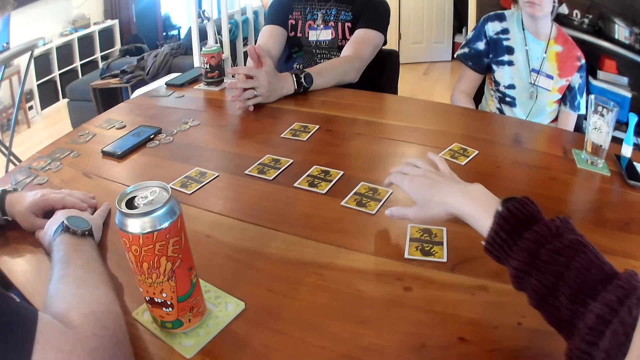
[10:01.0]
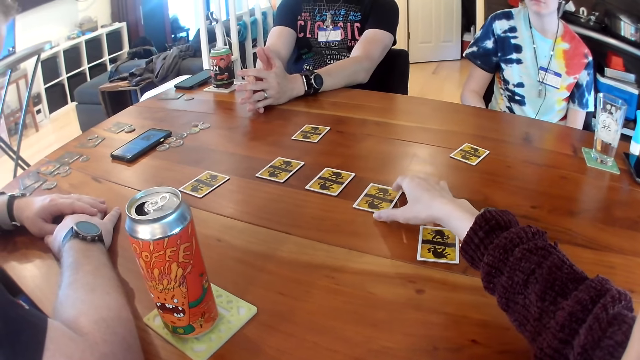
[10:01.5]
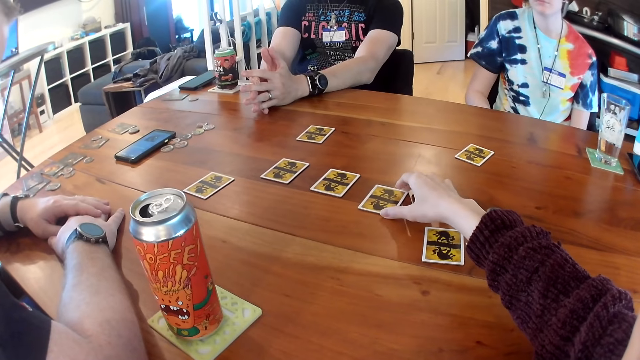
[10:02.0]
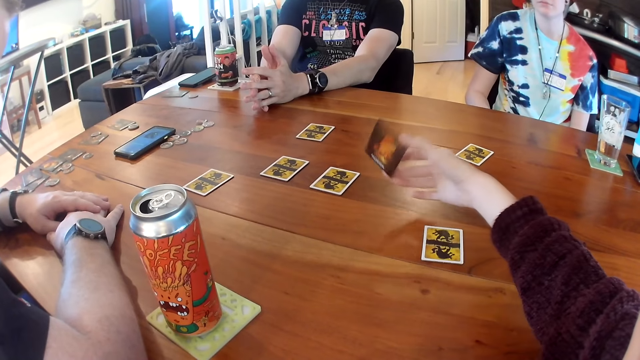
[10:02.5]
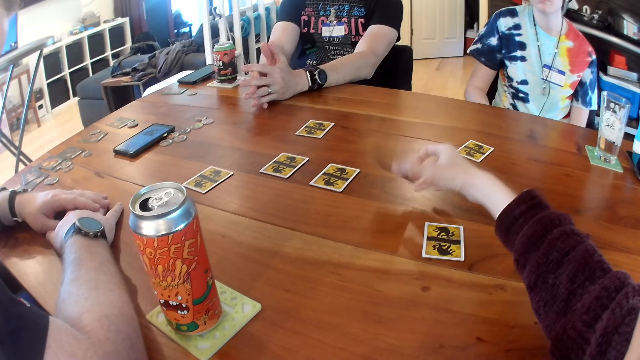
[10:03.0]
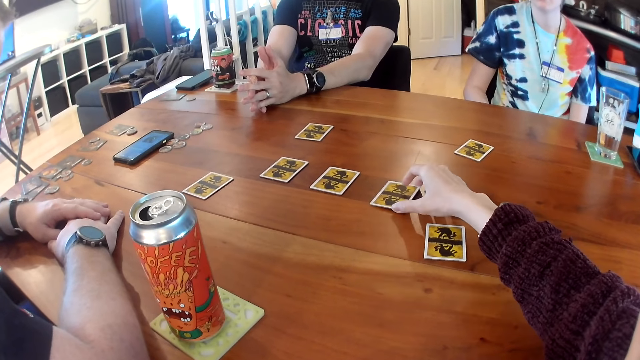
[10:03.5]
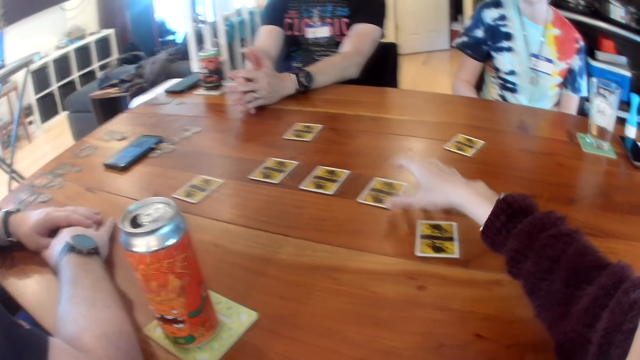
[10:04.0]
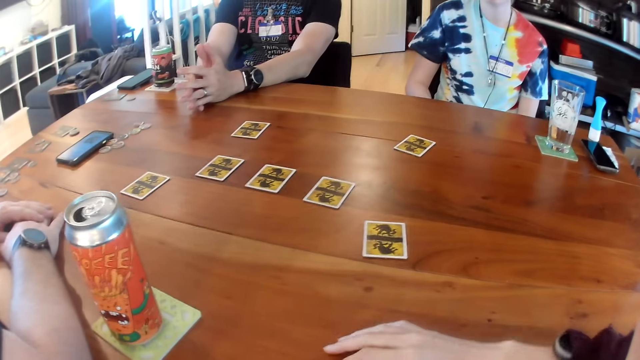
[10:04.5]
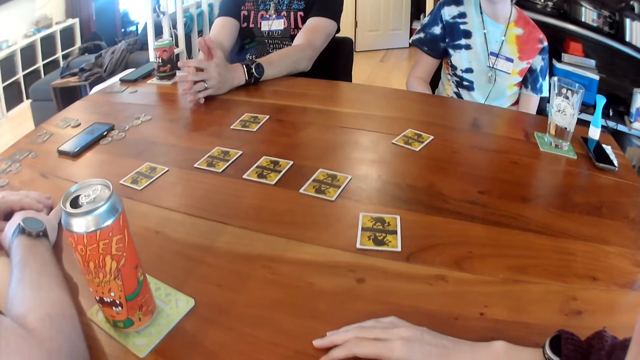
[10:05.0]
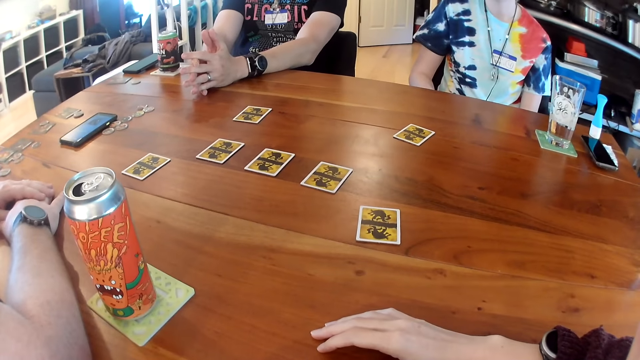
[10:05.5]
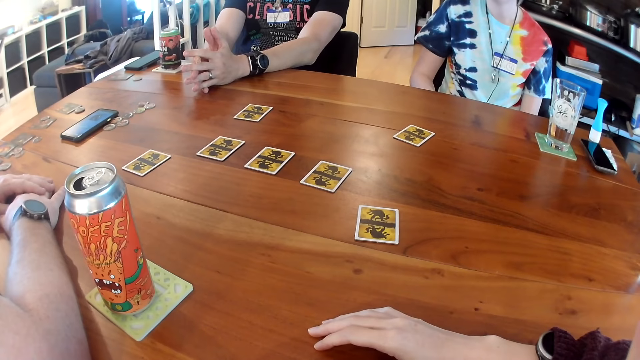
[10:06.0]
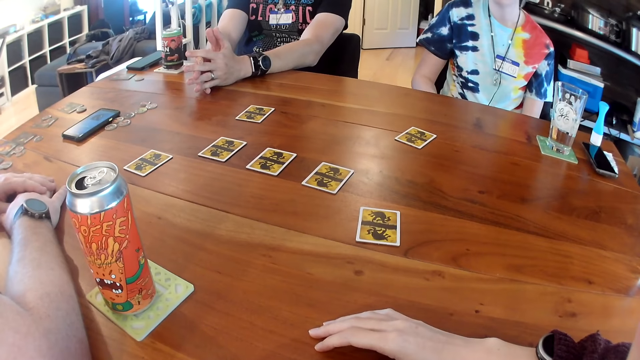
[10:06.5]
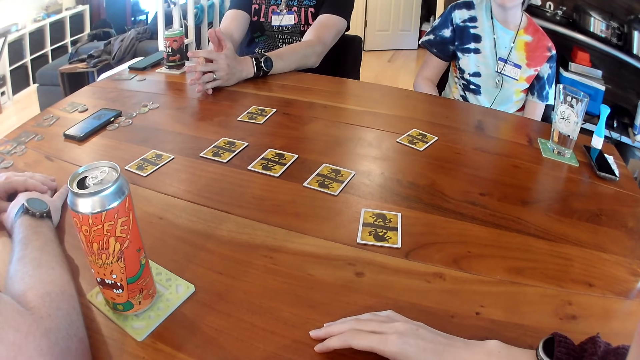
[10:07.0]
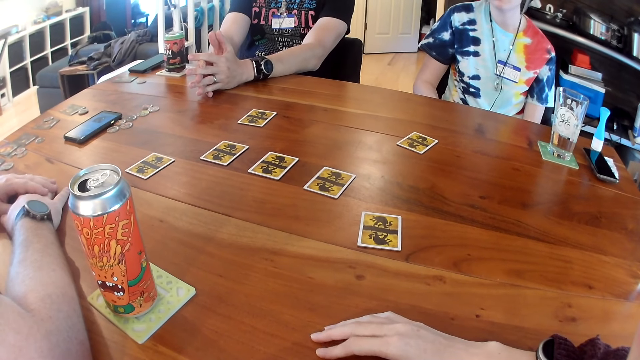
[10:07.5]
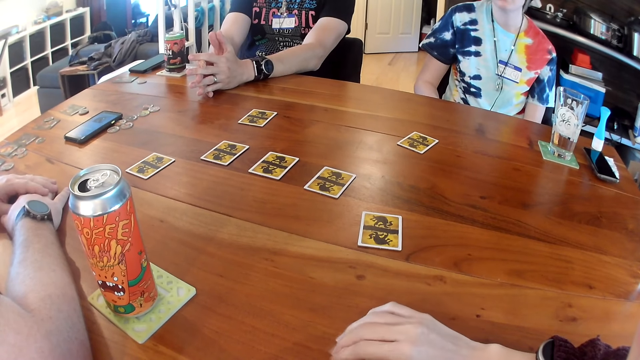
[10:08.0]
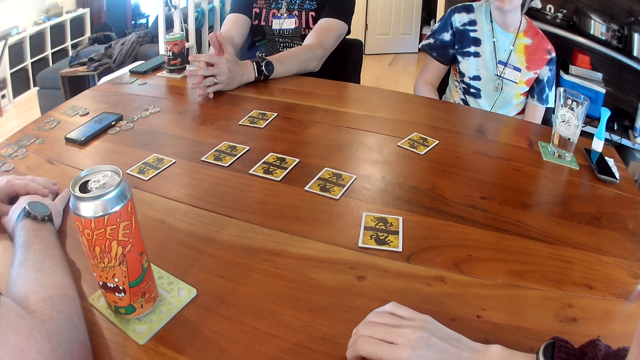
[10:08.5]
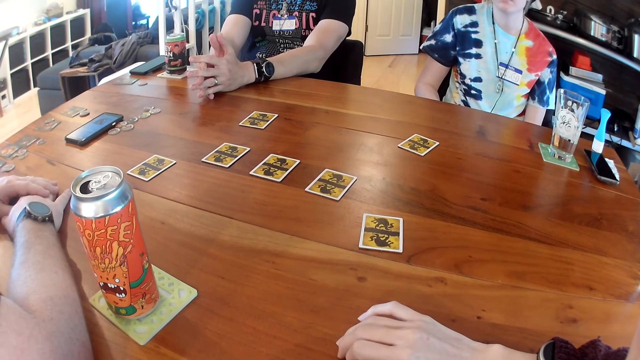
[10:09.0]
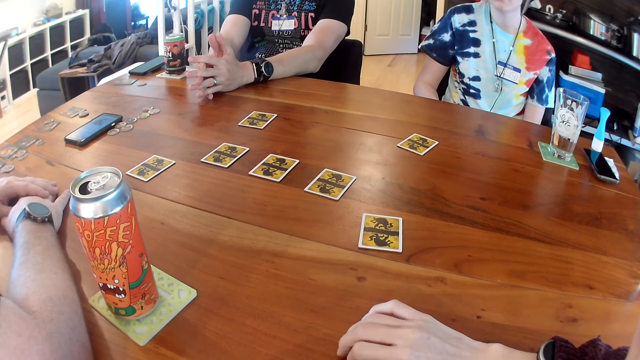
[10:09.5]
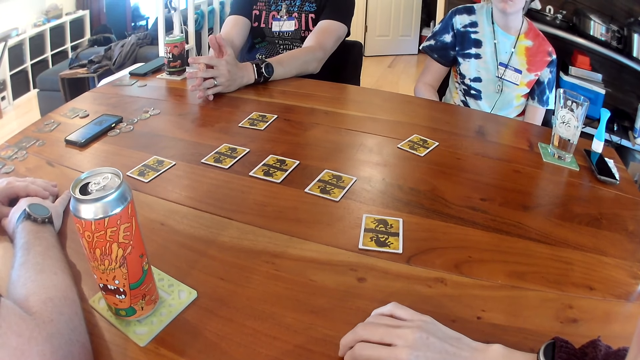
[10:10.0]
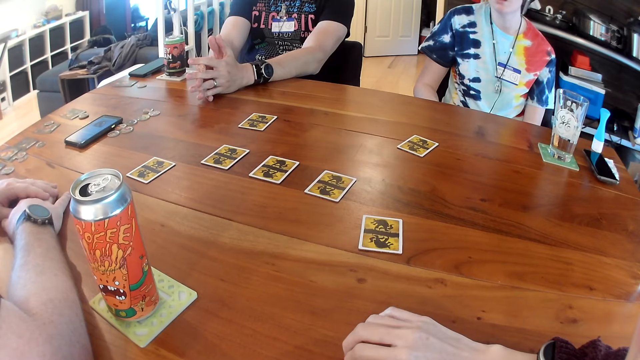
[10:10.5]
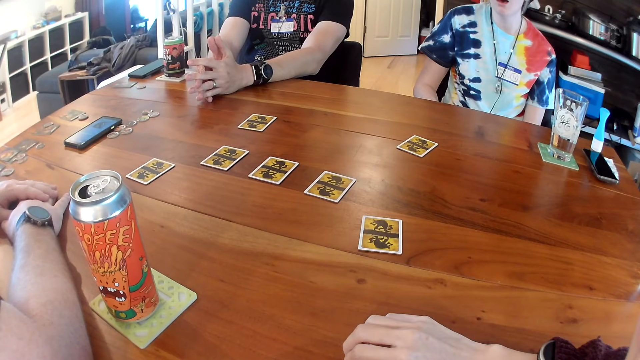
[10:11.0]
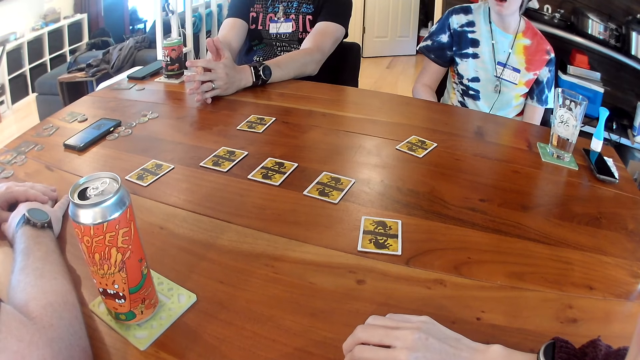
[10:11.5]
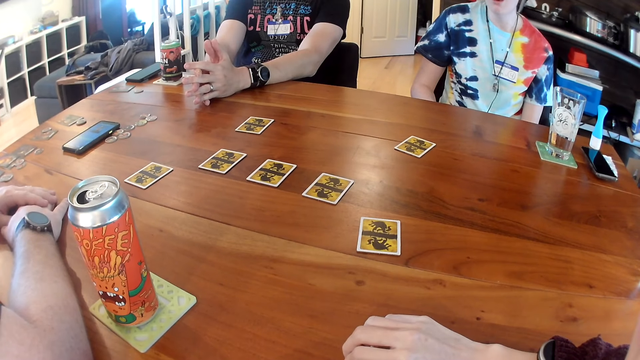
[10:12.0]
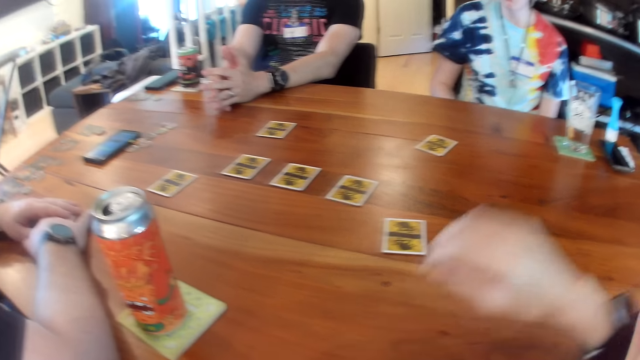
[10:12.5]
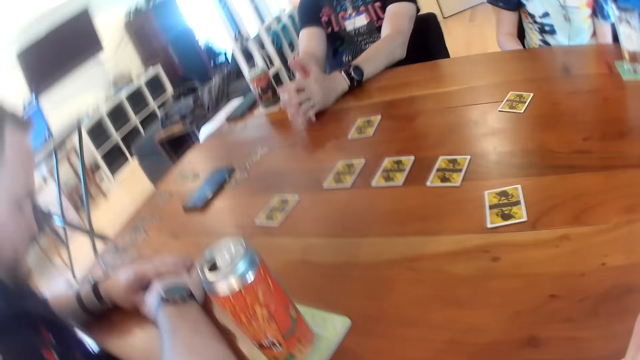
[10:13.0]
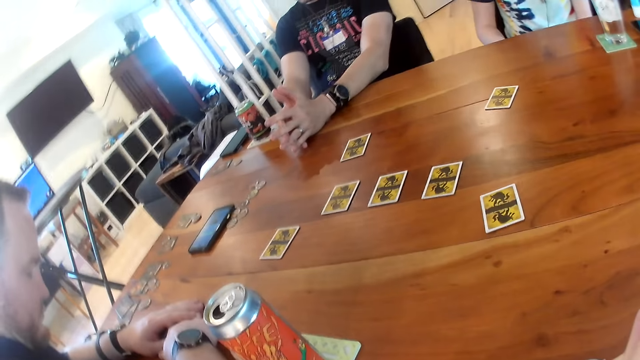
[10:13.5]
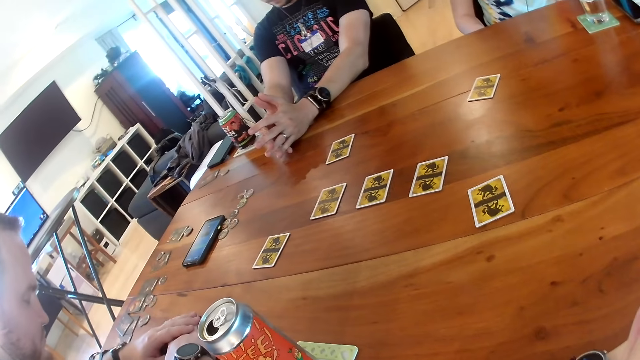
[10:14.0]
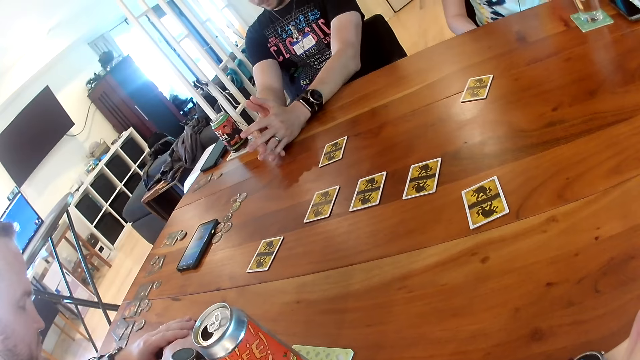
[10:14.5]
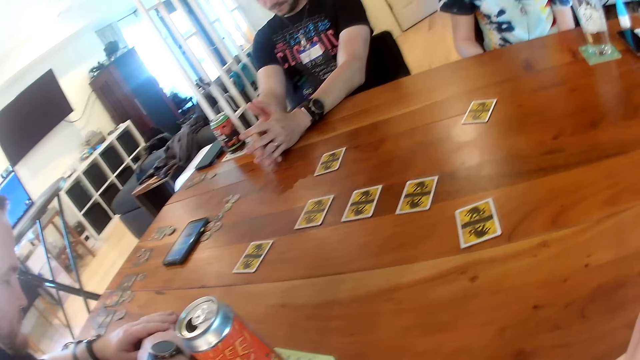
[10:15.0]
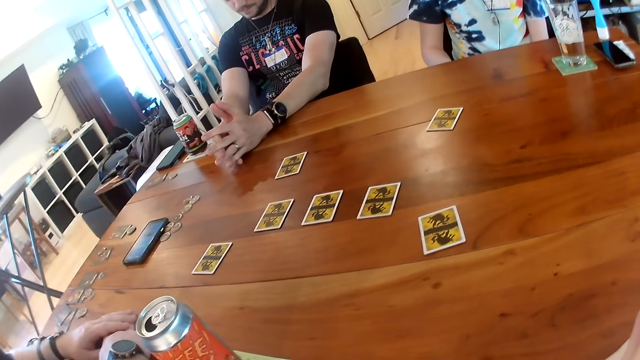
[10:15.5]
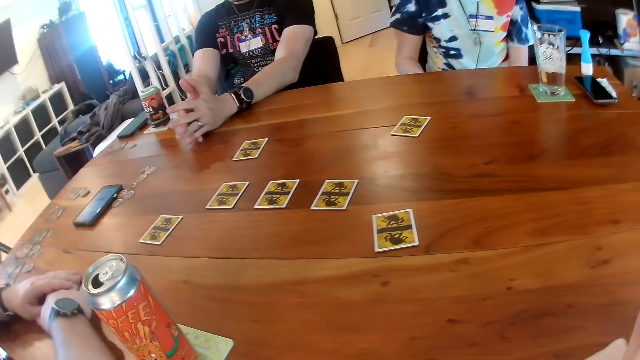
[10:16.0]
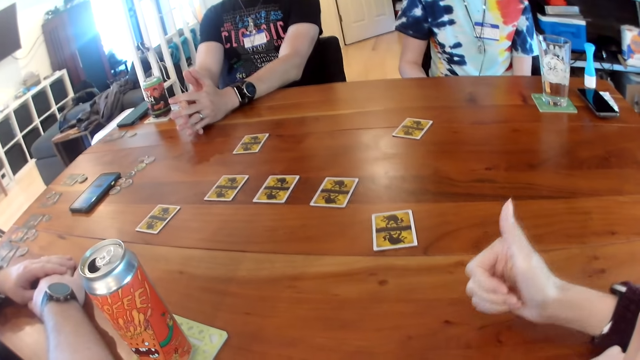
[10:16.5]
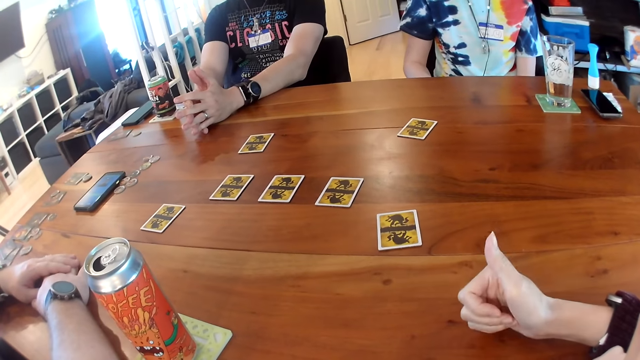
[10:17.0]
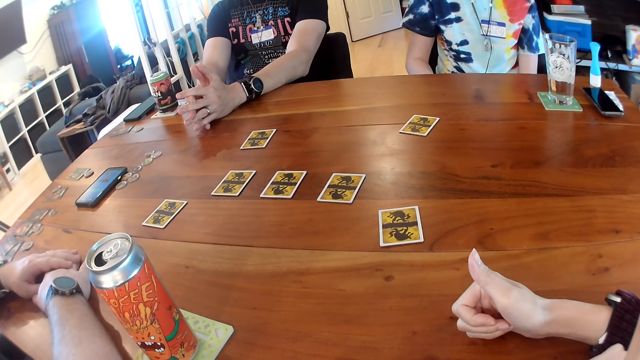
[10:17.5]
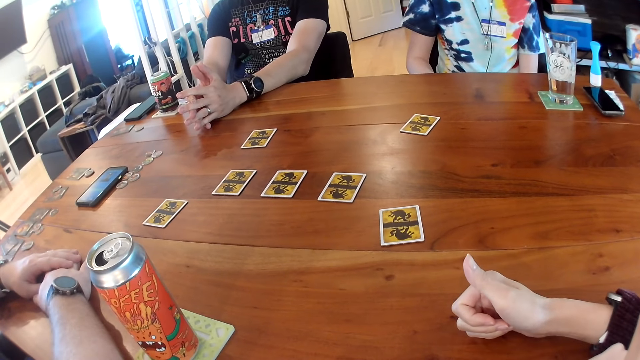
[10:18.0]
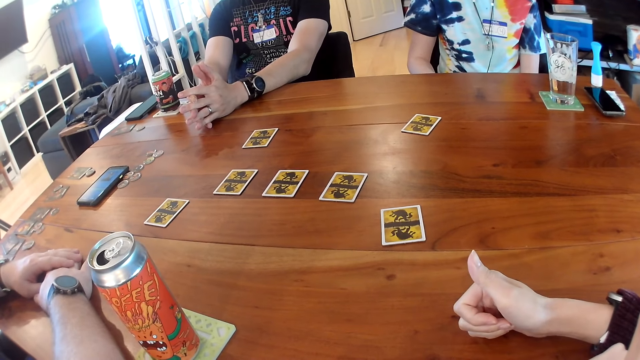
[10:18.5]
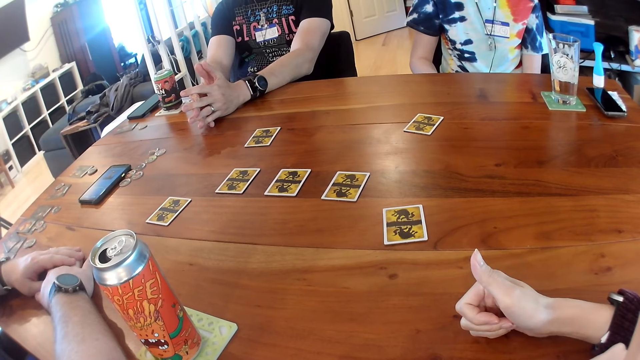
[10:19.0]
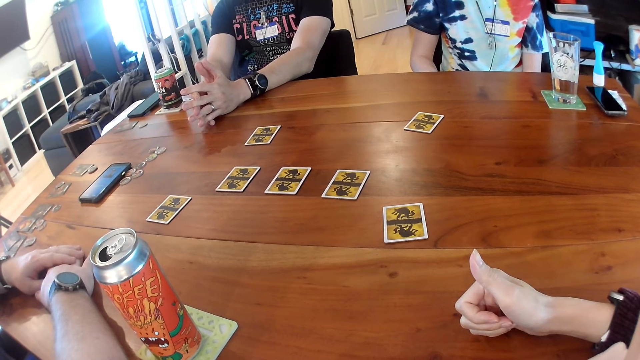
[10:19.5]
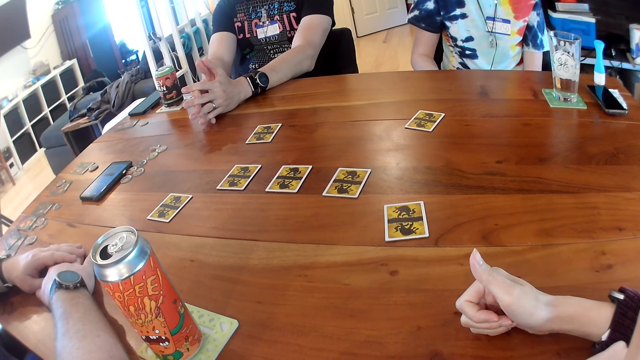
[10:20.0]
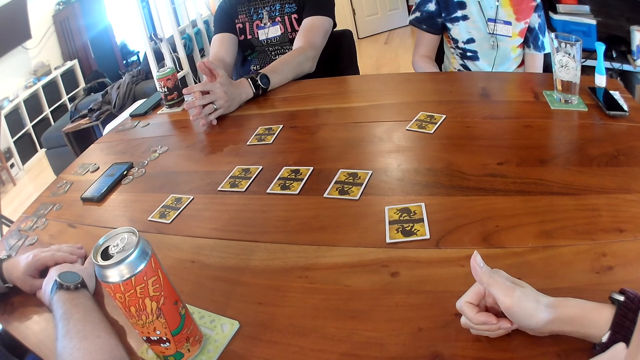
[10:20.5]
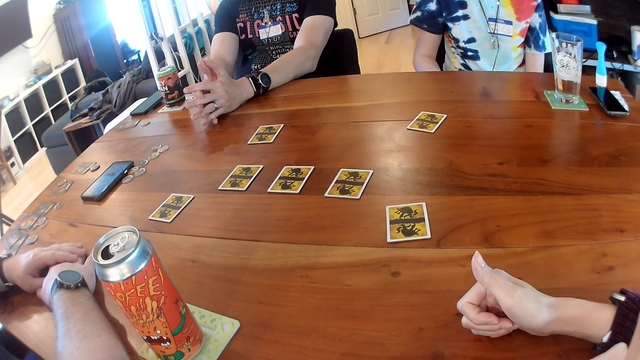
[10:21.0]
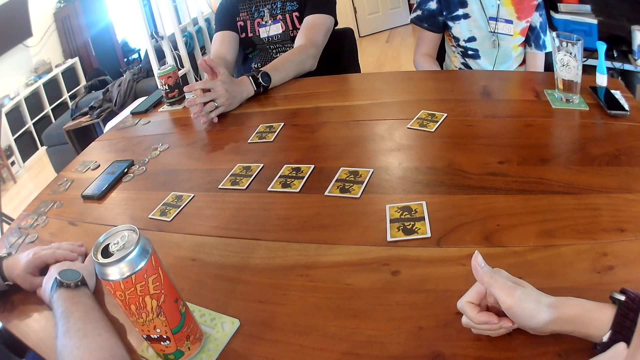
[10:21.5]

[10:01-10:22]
The camera wearer picks up a card from the table with her right hand. She looks at the card. She drops the card on the table with her right hand. She places her right hand on the table. She raises her right hand towards her head. She looks around. She places her right hand on the table.
